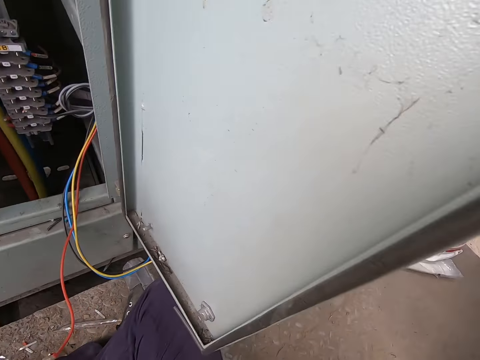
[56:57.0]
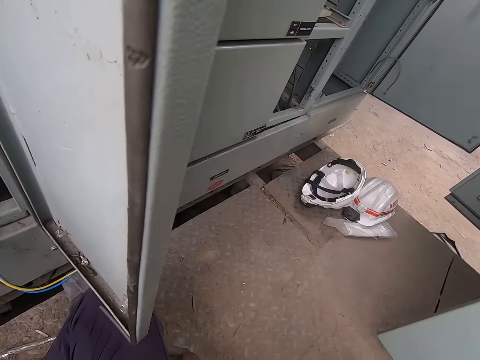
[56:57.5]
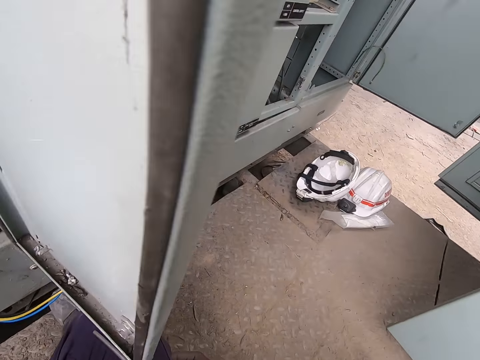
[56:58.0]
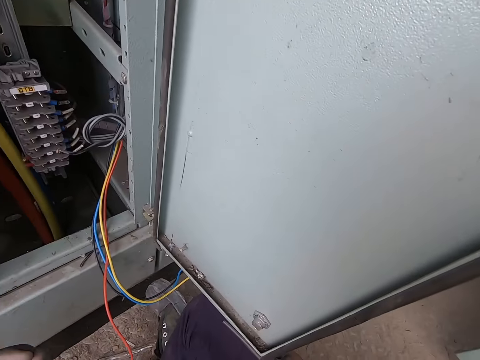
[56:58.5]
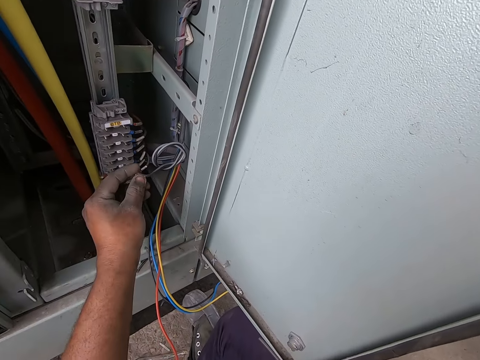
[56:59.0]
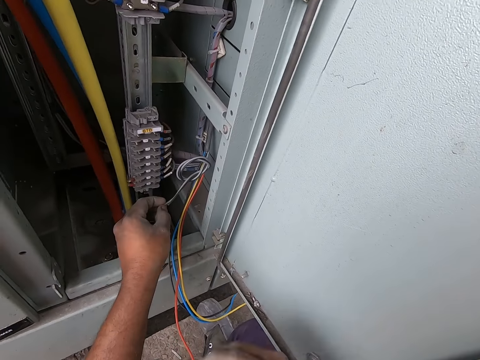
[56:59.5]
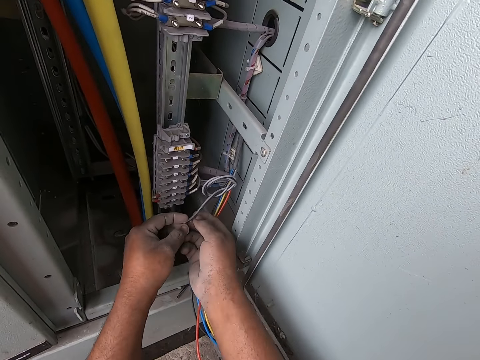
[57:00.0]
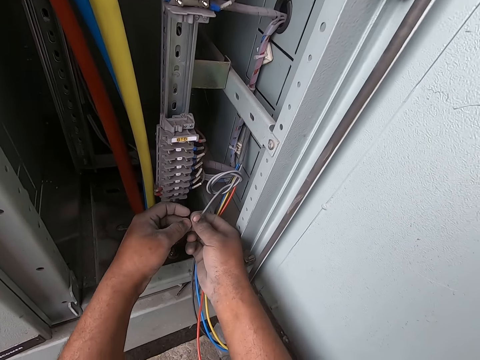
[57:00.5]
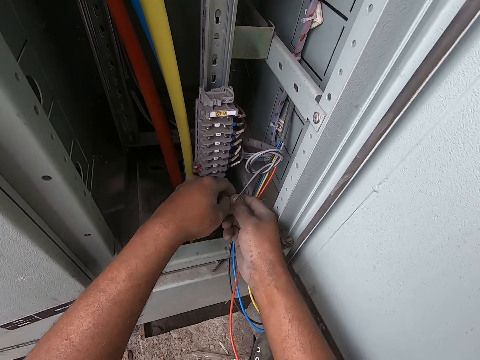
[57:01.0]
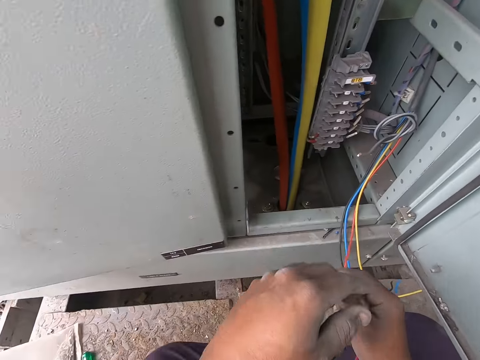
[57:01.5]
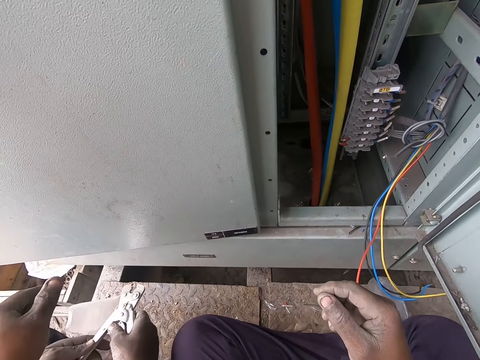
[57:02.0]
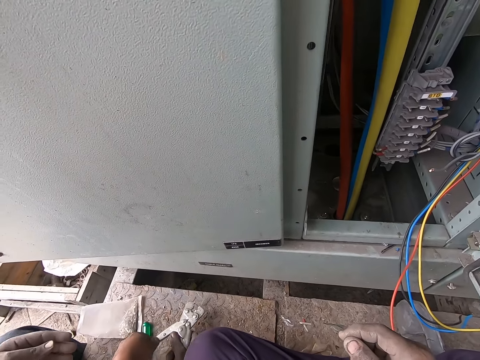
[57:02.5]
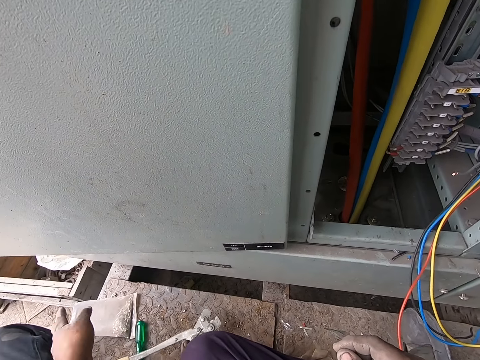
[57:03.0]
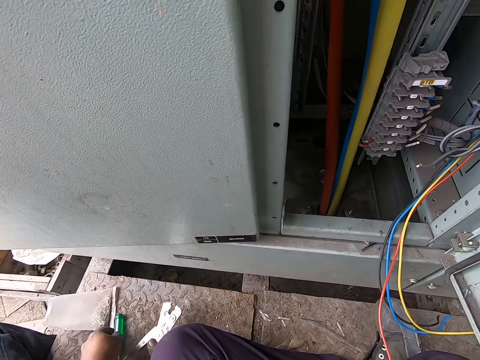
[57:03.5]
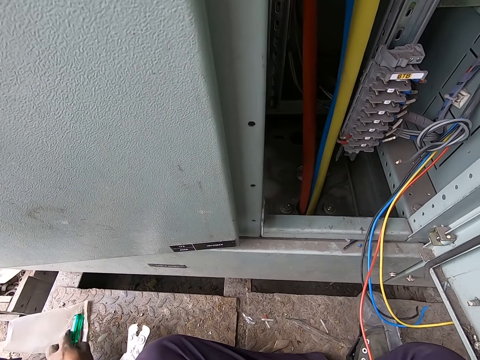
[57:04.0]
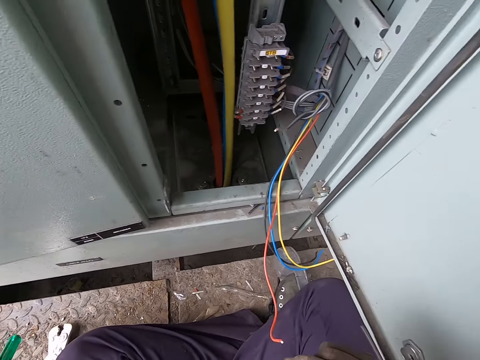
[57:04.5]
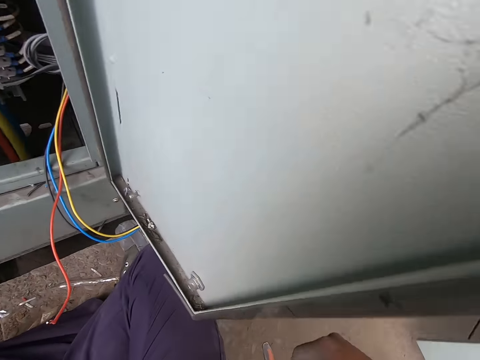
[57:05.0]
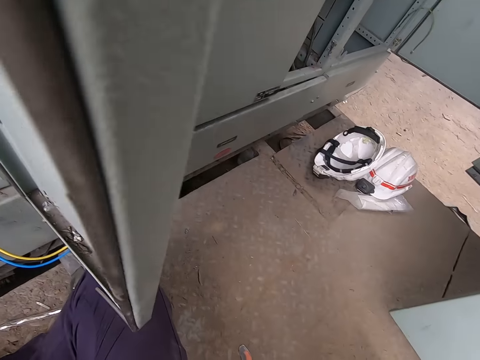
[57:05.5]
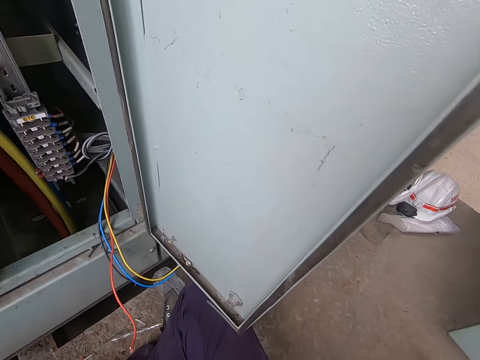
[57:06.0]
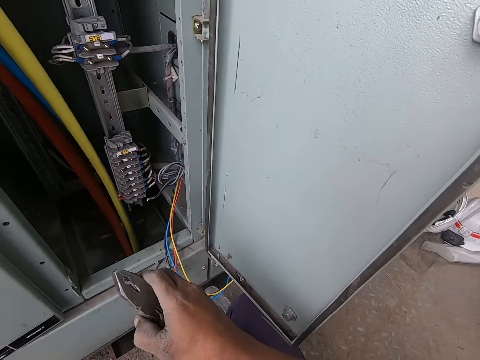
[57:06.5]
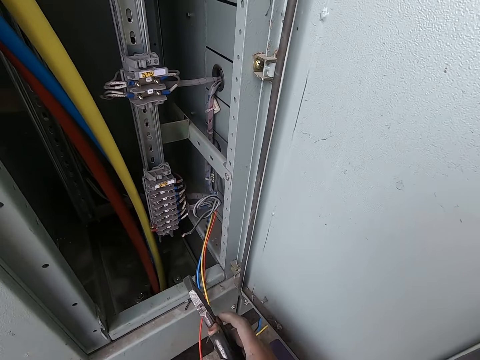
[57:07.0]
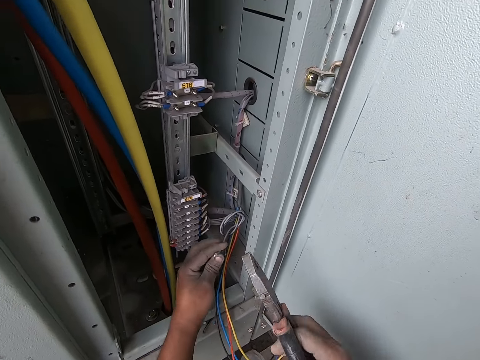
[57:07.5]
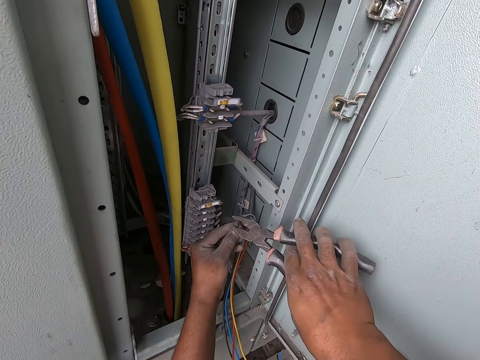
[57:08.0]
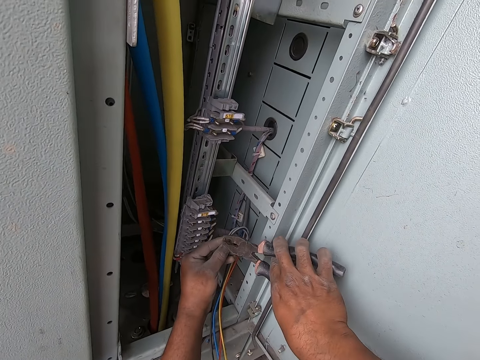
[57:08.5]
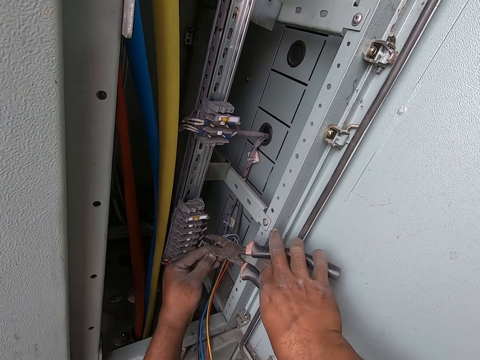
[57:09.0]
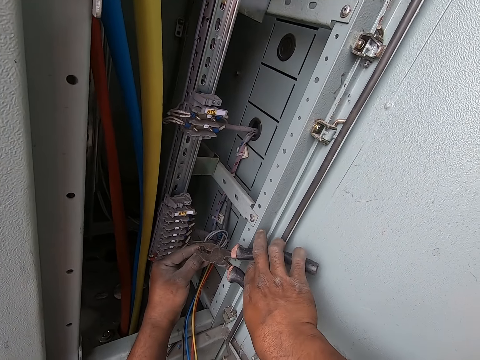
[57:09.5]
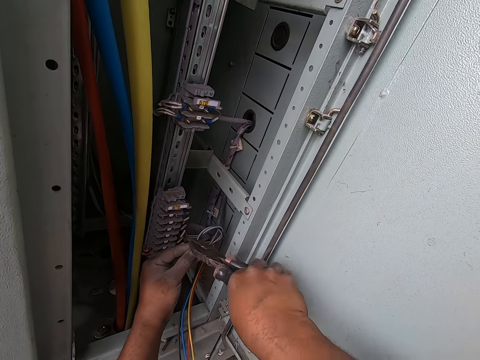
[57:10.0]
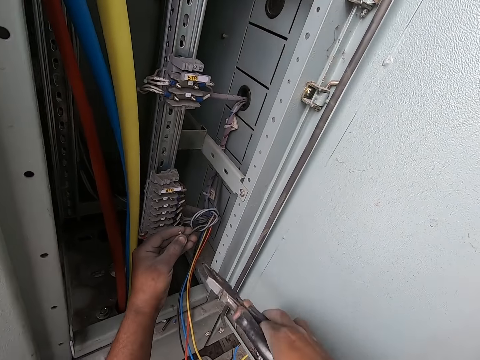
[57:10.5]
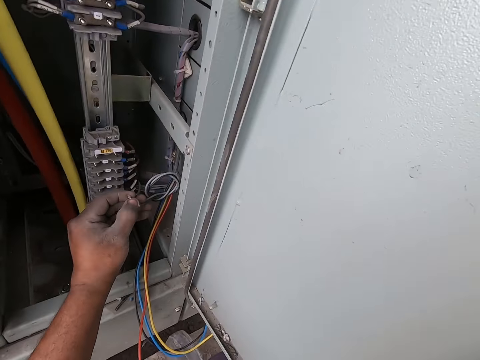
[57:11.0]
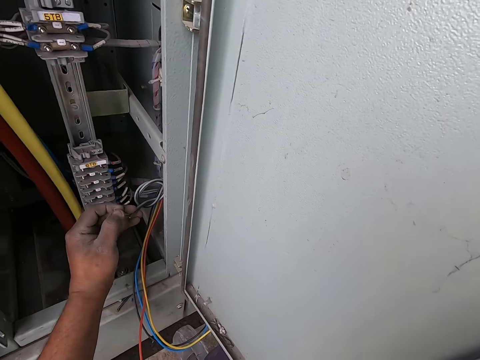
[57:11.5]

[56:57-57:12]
The camera wearer holds the tip of the black wire and the white wire with his left hand. He holds the tip of the black wire and the white wire with both hands. He takes the pliers. The man holds a plier in his right hand. The camera wearer picks a screwdriver from the floor with his left hand. He holds the plier with his right hand. He holds the tip of the black wire and the white wire with his left hand. He joins the wire. He strips the tips of the black wire and the white wire with the plier in his right hand.

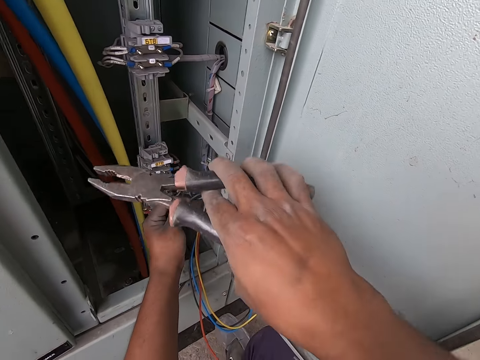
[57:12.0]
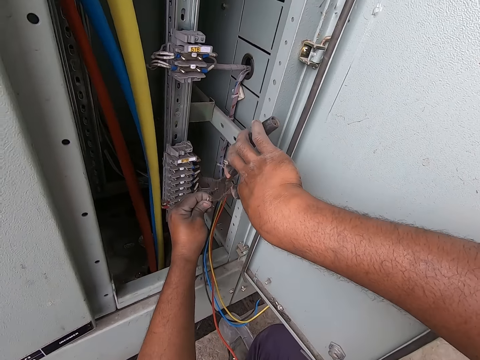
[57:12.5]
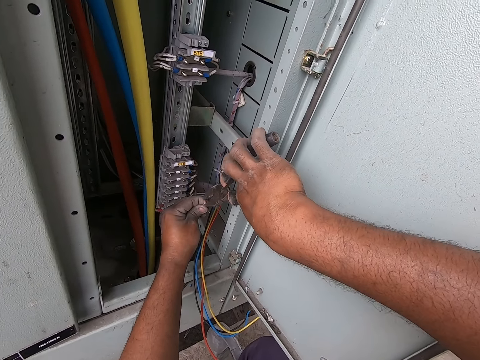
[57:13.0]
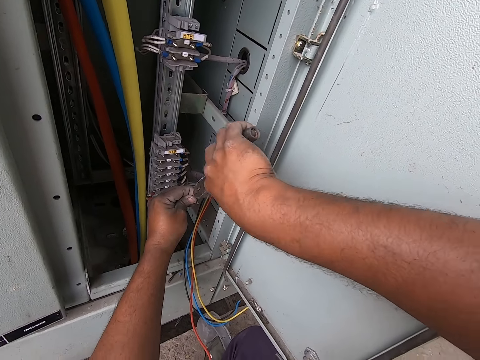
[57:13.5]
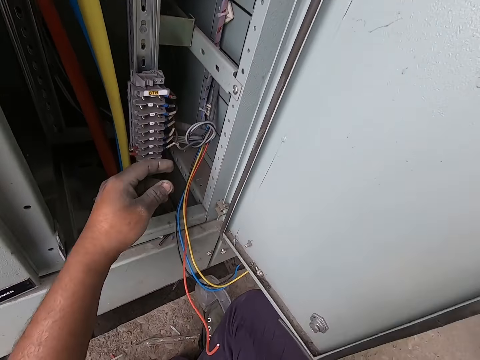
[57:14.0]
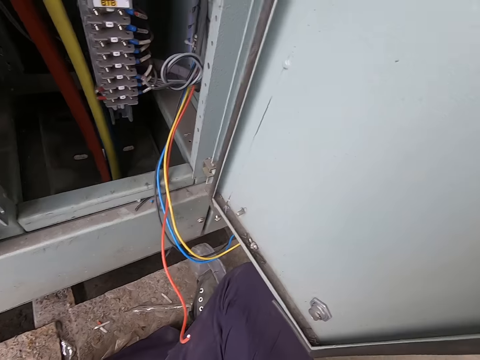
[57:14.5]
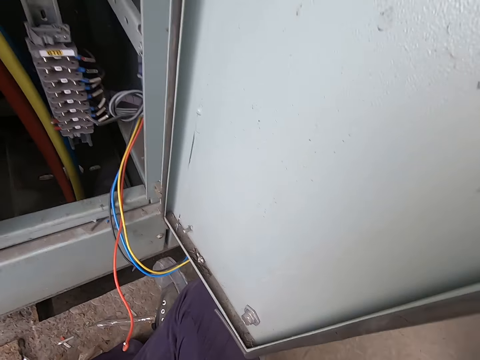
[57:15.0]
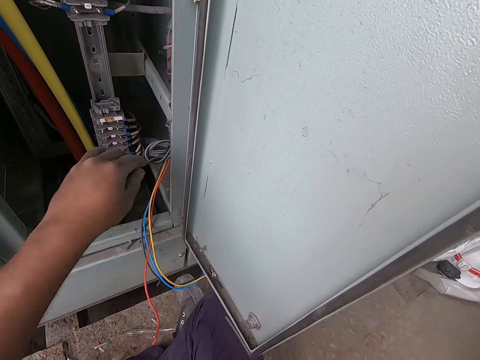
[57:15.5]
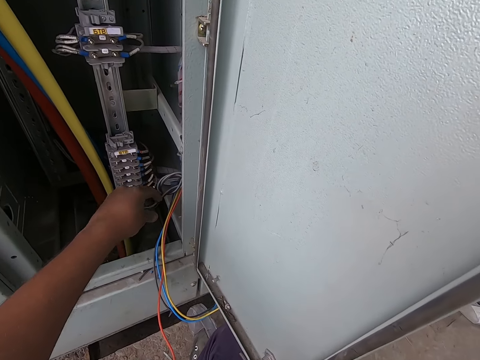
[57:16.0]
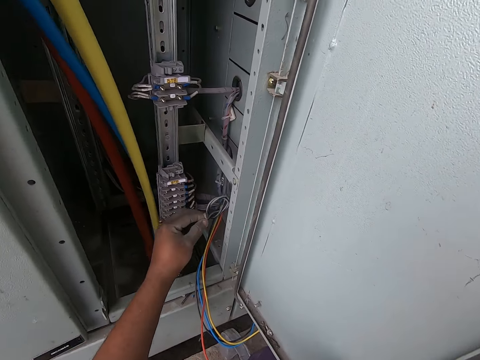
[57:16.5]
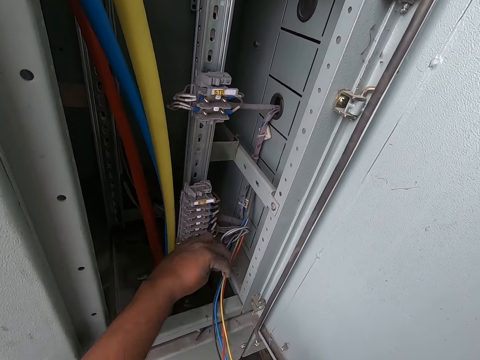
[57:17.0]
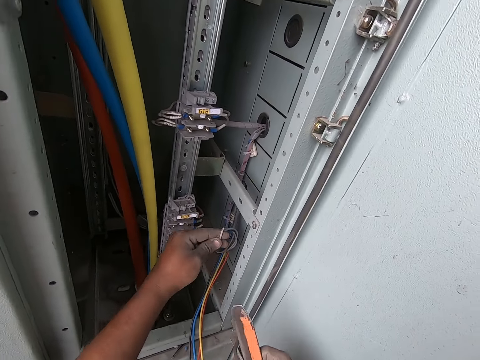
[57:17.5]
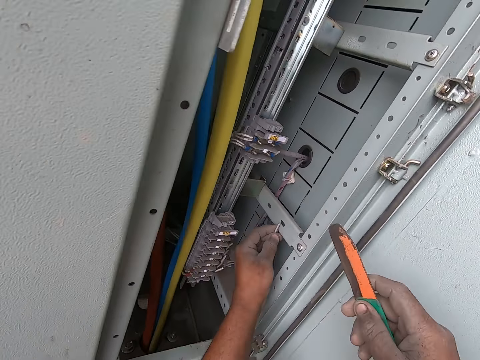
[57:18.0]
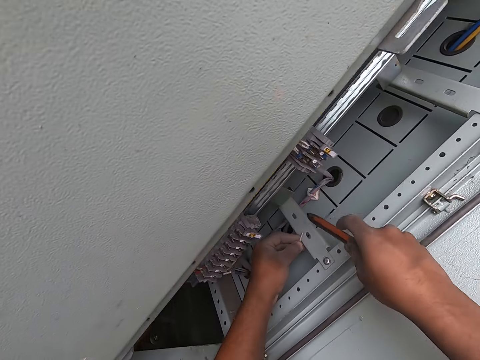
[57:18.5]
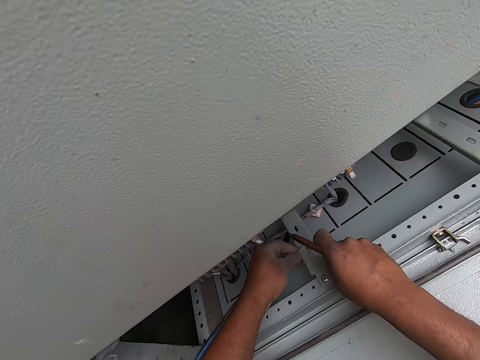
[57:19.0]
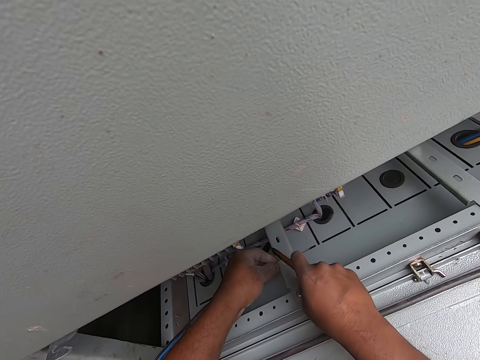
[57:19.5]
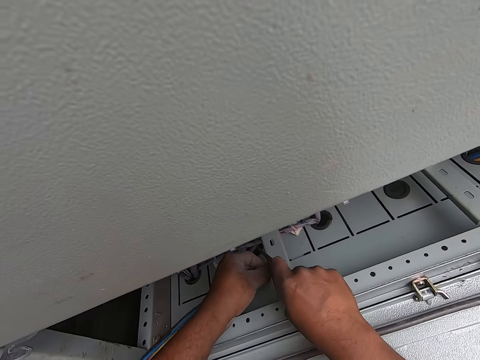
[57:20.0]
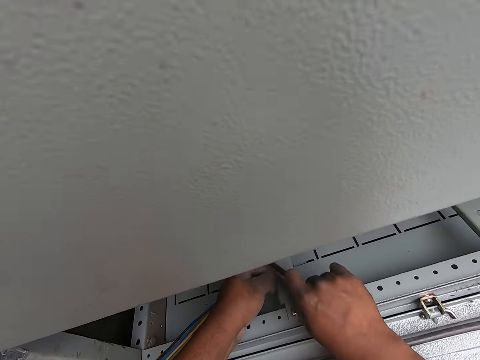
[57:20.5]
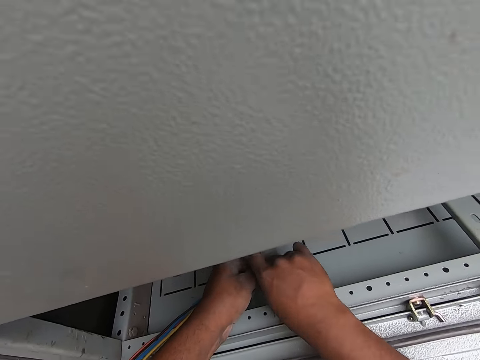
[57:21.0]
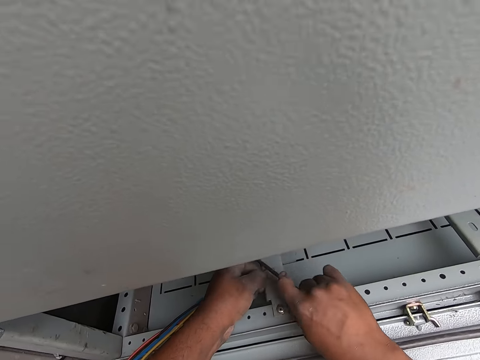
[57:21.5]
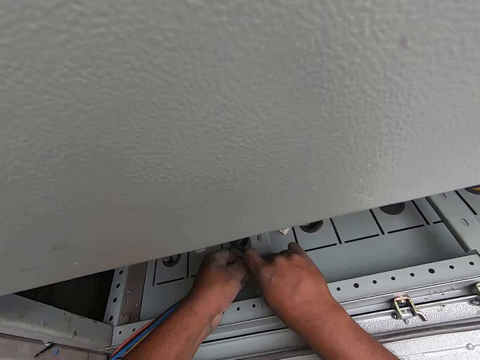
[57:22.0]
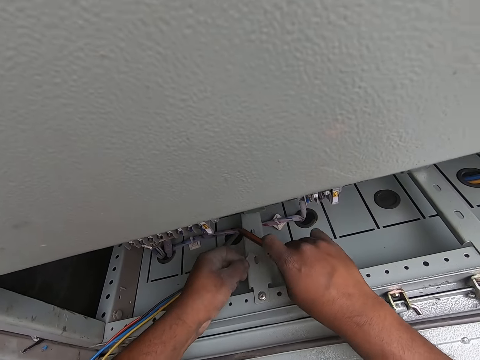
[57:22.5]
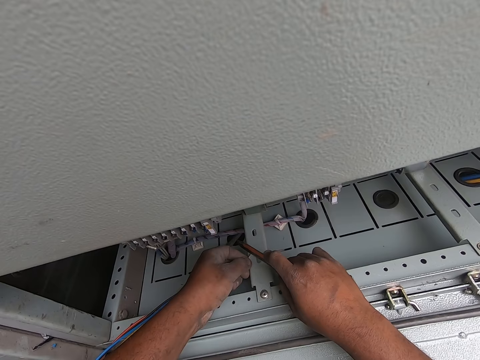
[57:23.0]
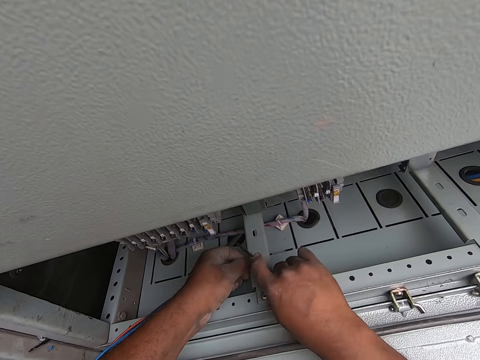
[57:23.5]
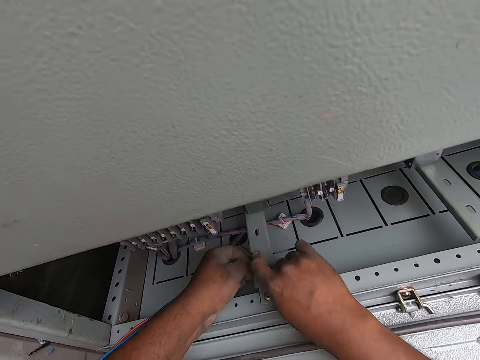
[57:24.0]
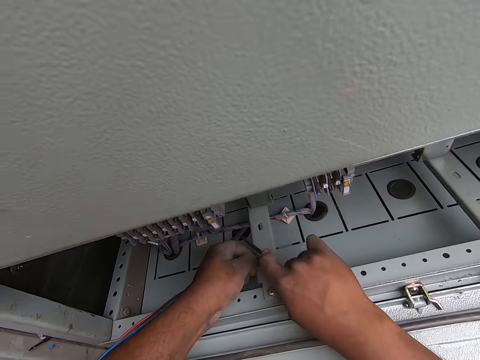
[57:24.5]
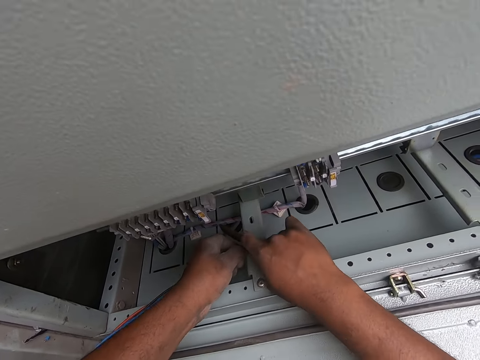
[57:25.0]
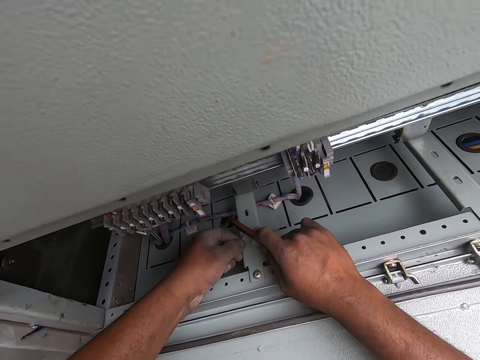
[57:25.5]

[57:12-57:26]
The camera wearer strips the tips of the black wire and the white wire with the plier in his right hand. He holds the tip of the black wire and the white wire with his left hand. He places the black wire and the white wire on the wall of the switchboard with his left hand. He cuts the white wire and the black wire with the cutter knife in his right hand. He cuts the white wire and the black wire again.
